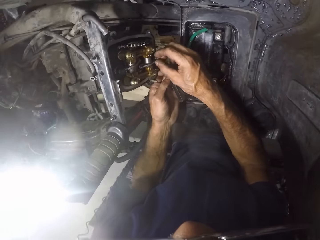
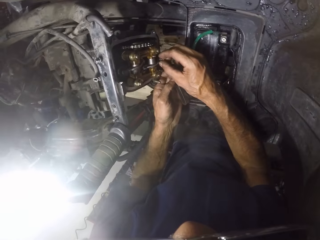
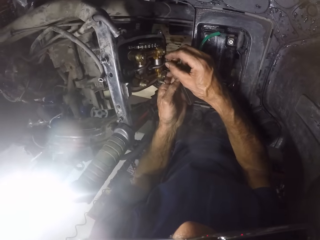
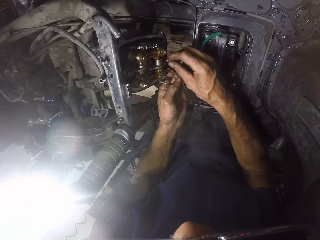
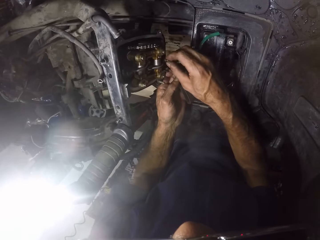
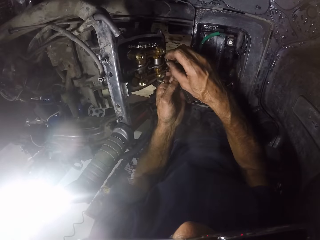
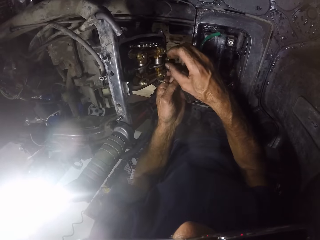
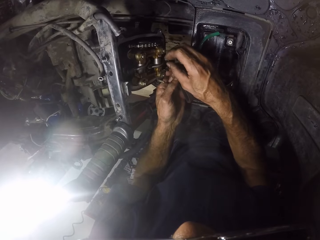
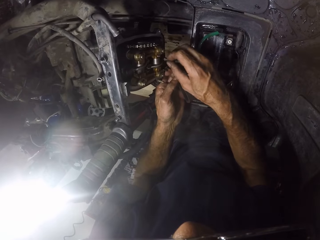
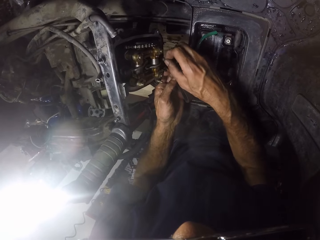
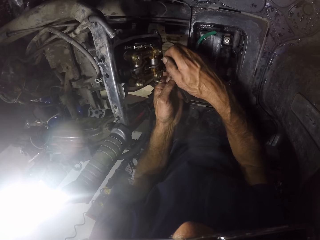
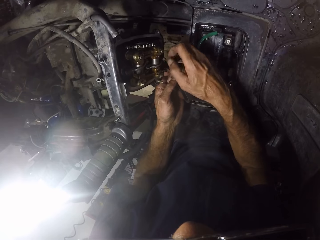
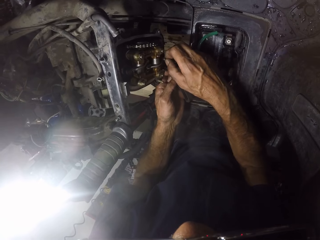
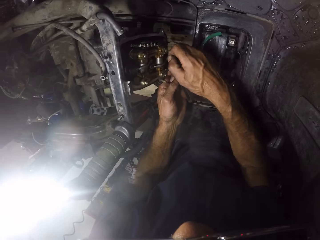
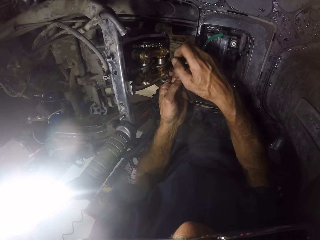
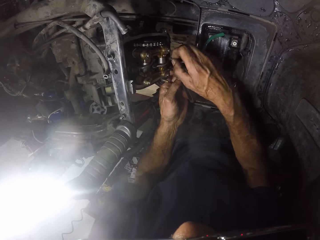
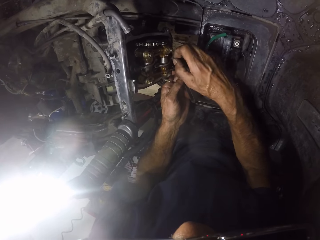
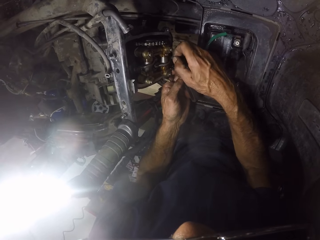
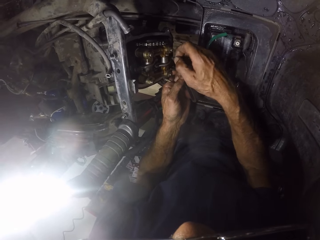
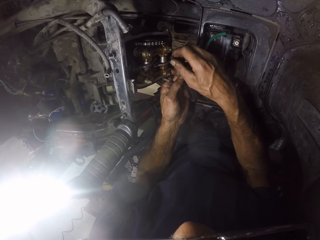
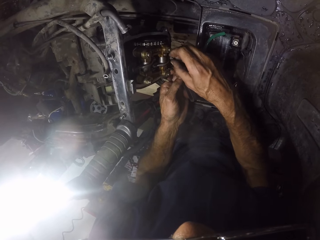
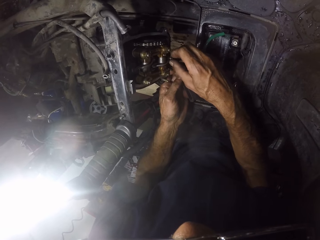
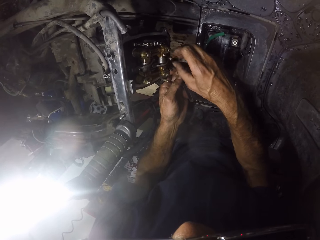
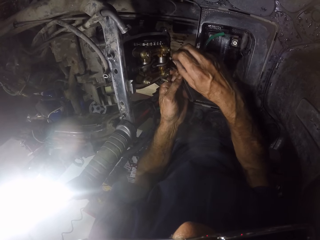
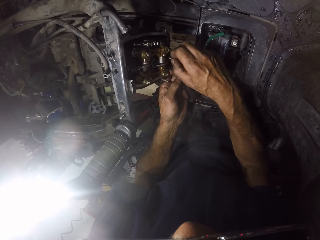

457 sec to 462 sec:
The camera wearer inserts something to the engine.

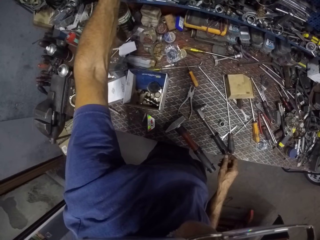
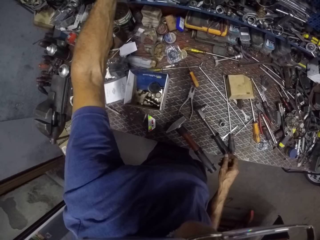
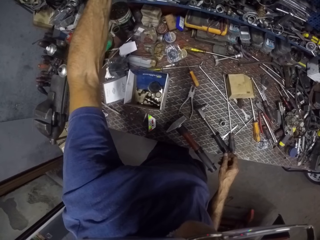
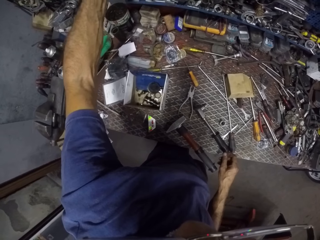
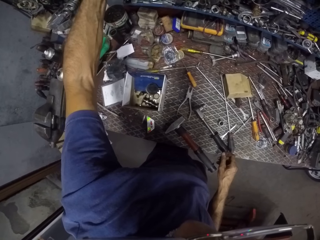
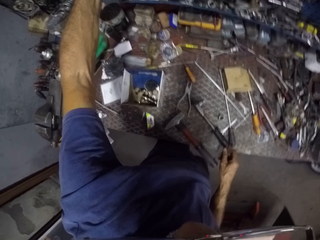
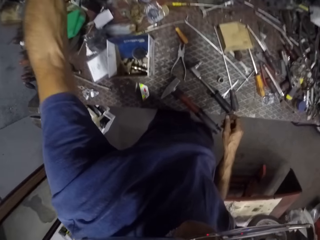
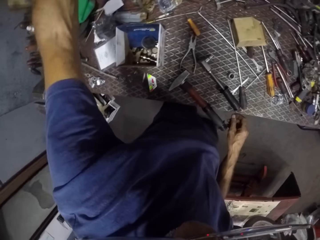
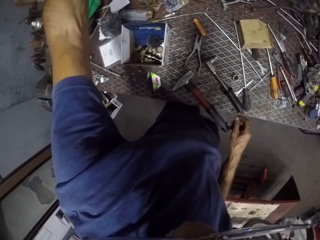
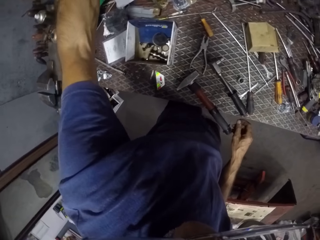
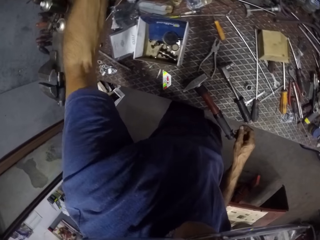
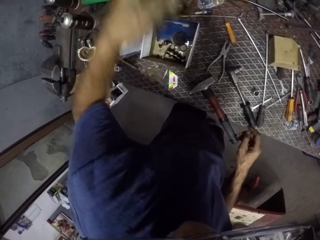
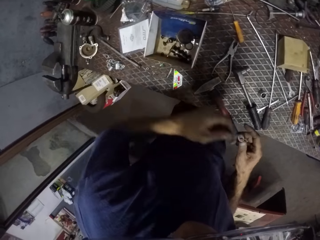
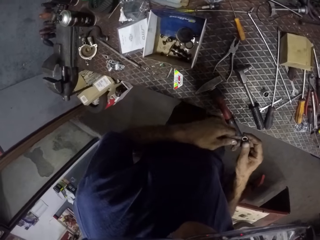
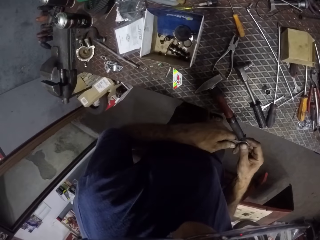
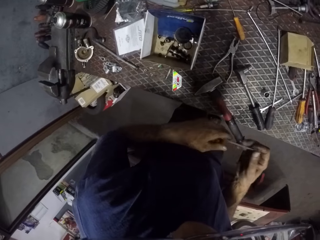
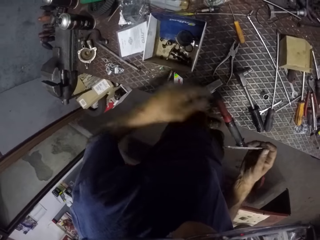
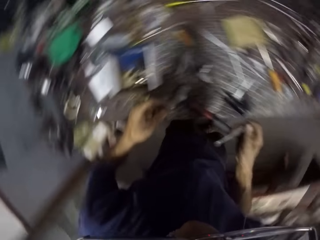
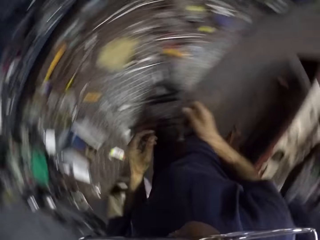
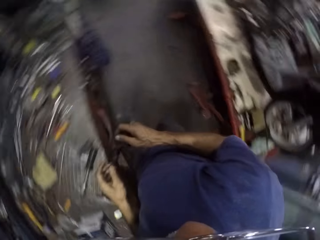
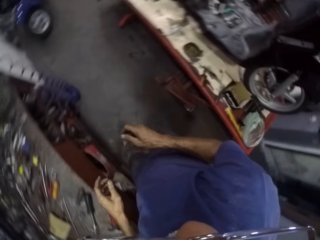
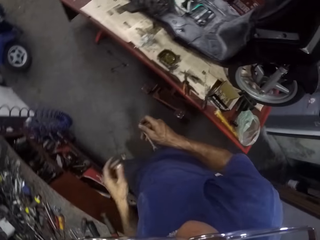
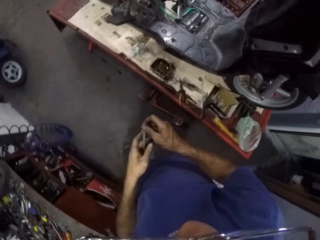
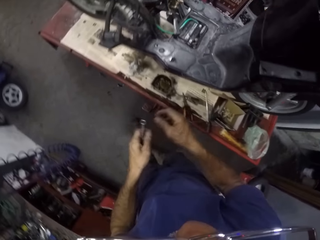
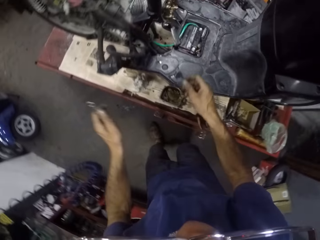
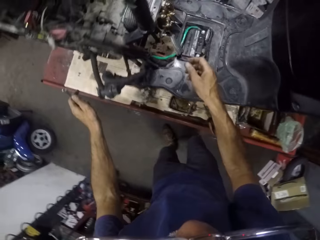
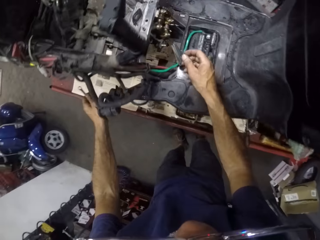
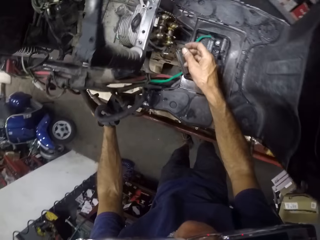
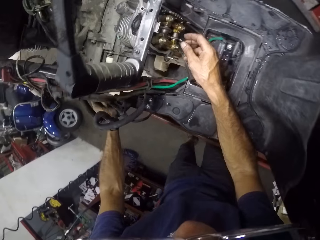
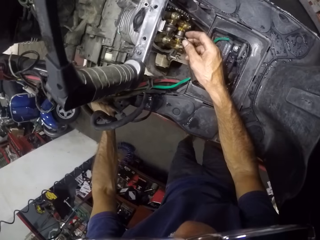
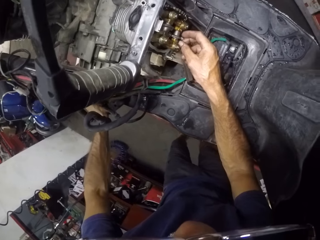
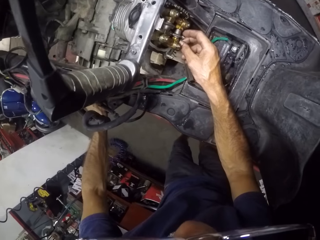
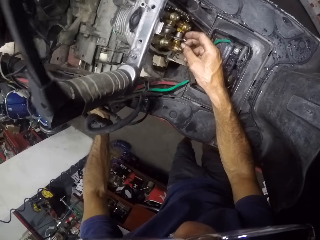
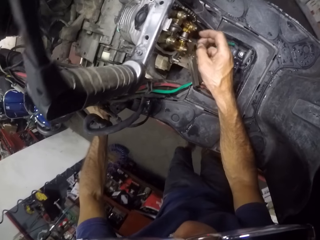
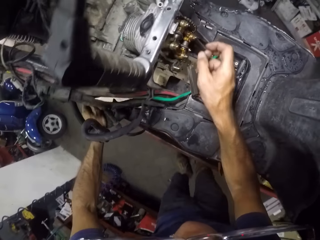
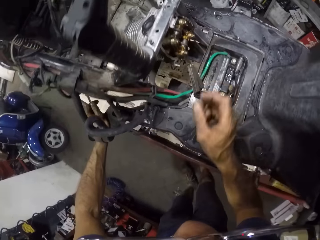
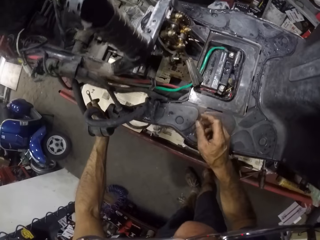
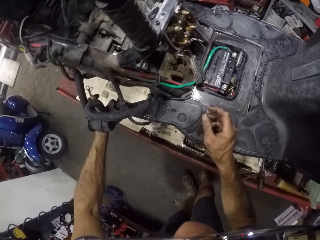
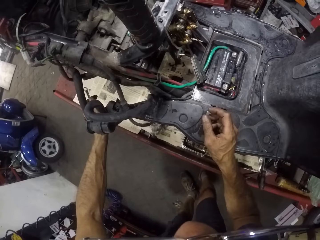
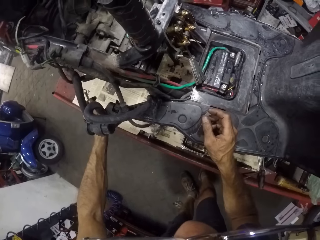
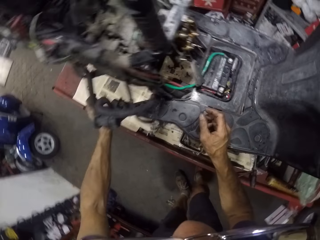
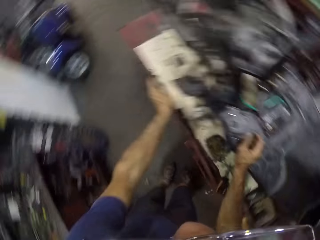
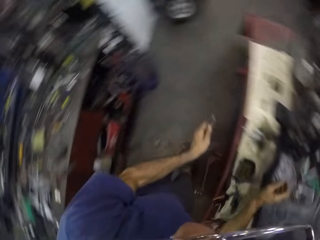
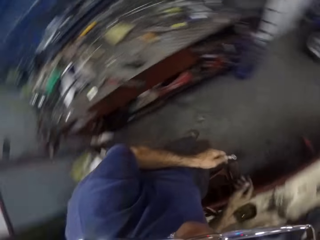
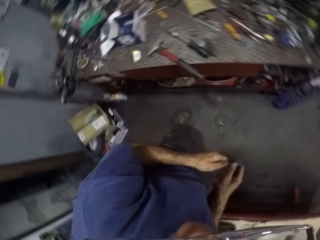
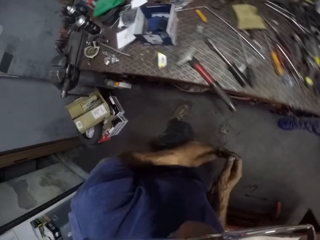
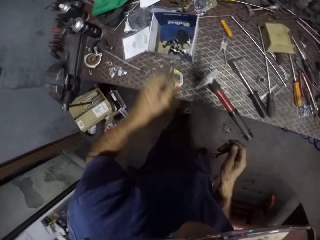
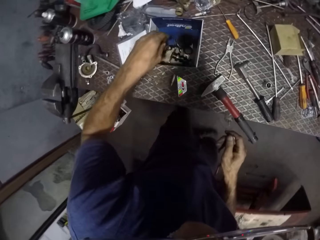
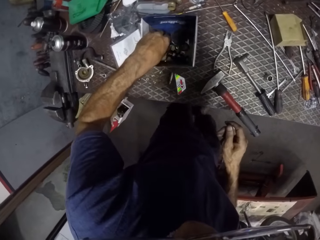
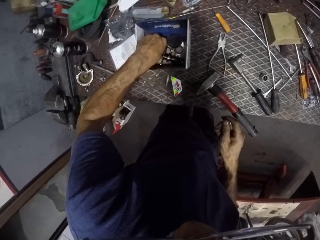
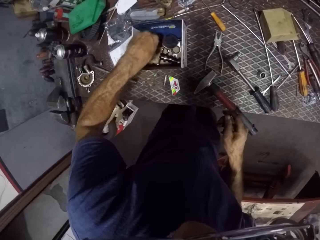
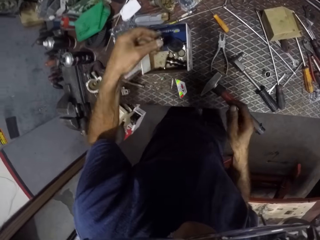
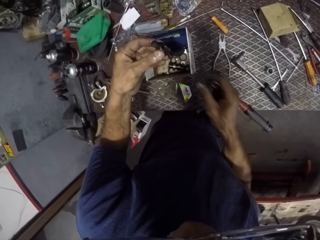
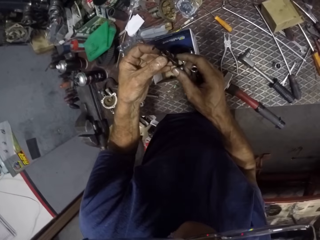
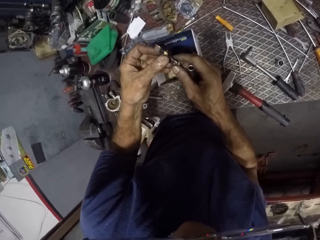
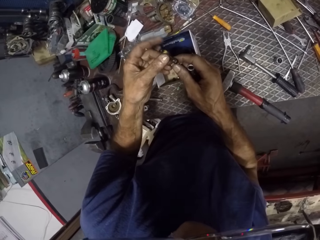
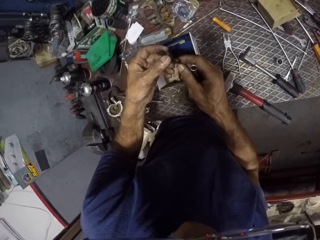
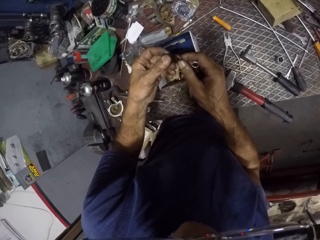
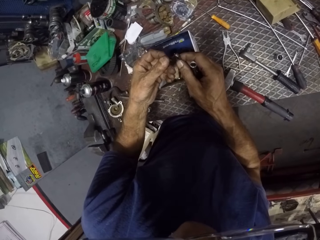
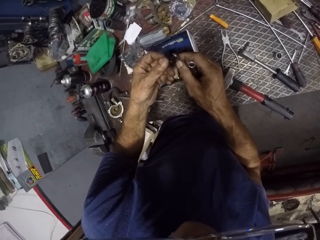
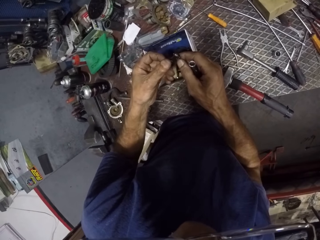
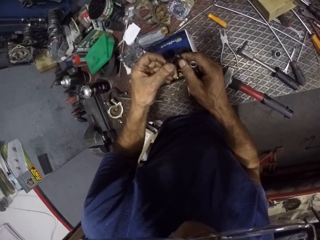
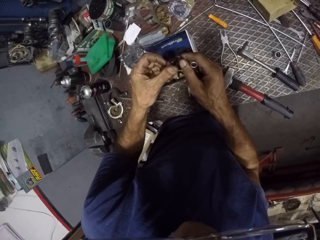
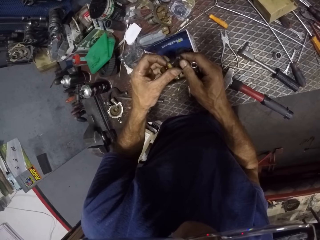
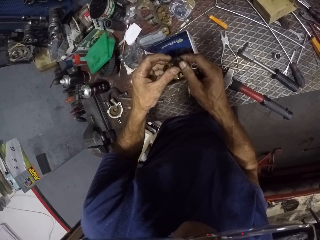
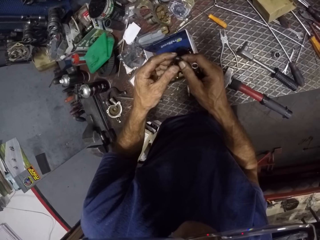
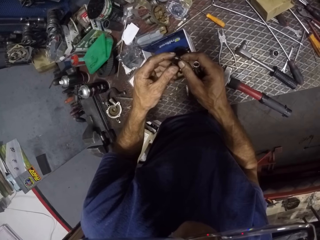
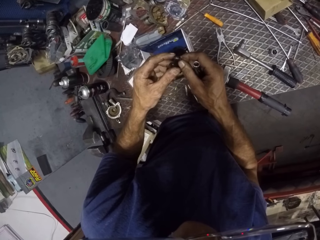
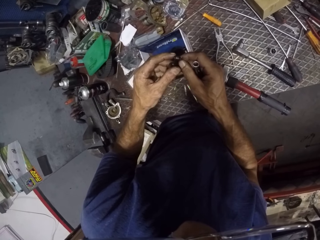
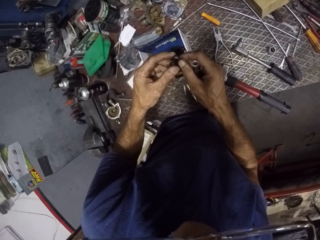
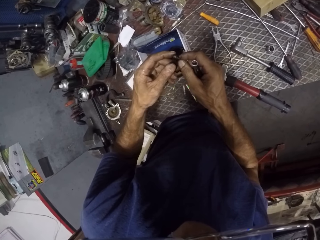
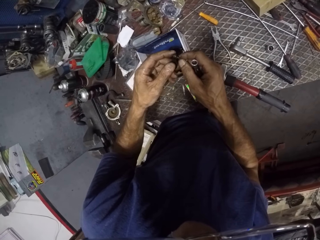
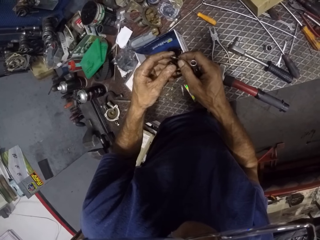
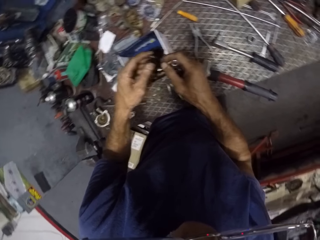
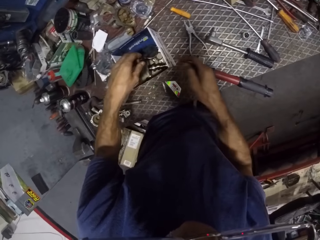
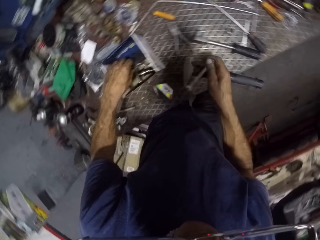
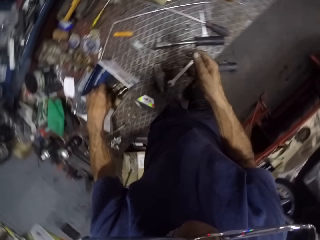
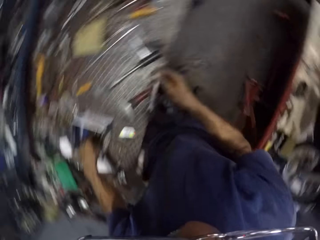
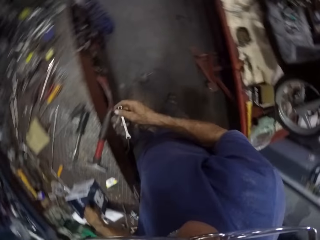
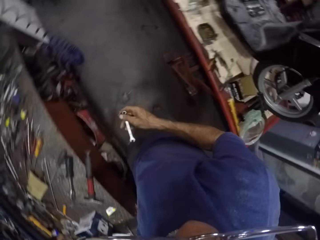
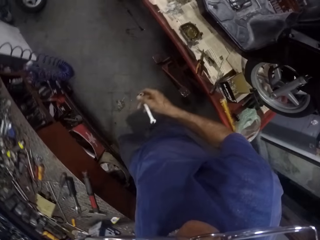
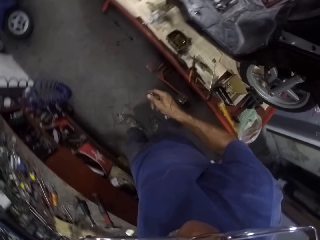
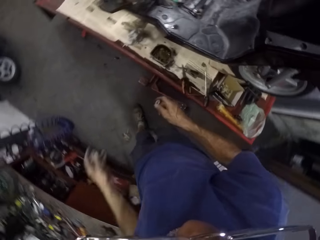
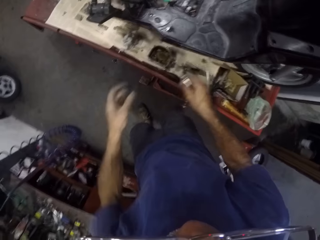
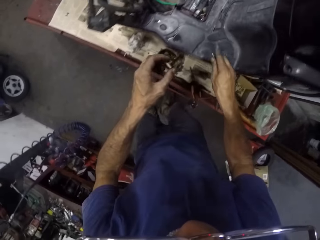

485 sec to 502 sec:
The camera wearer picks a spanner from the workbench. He adjusts the nut on the engine bracket with his hand. He examines the engine. He picks something. He checks a nut in a carton.
